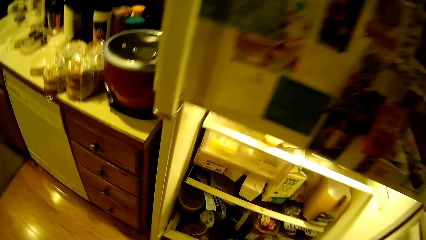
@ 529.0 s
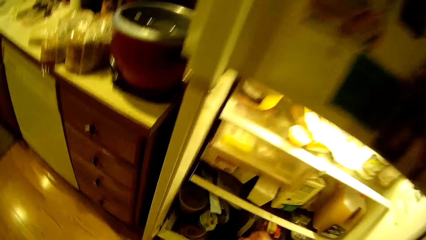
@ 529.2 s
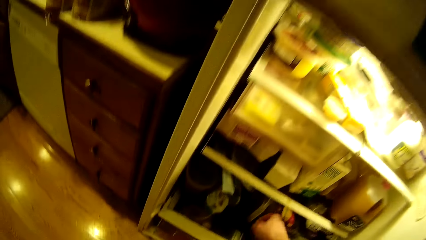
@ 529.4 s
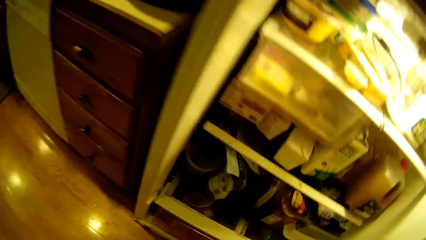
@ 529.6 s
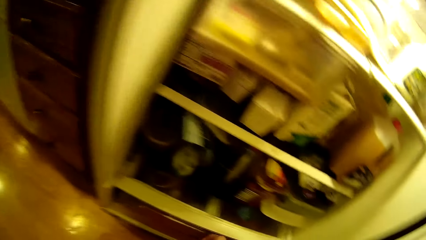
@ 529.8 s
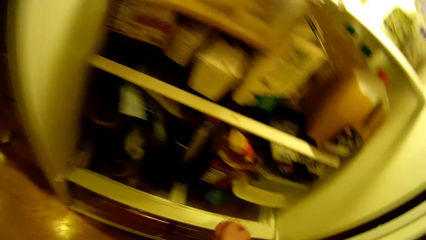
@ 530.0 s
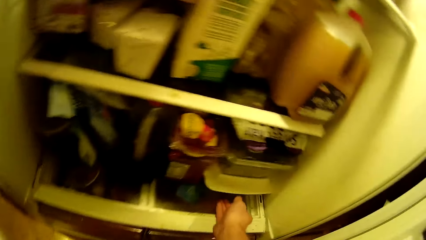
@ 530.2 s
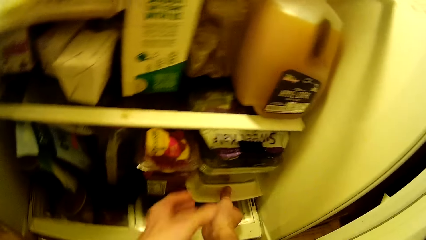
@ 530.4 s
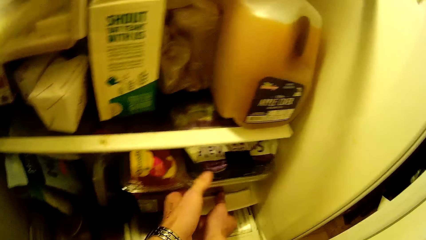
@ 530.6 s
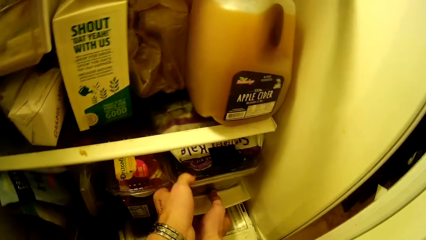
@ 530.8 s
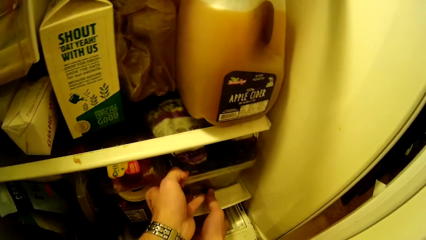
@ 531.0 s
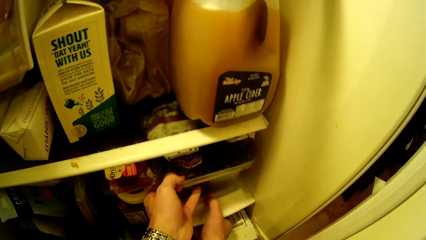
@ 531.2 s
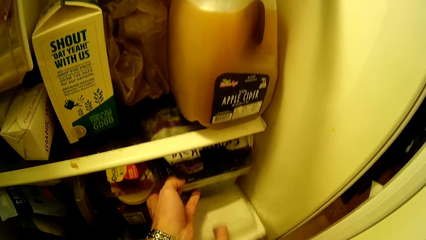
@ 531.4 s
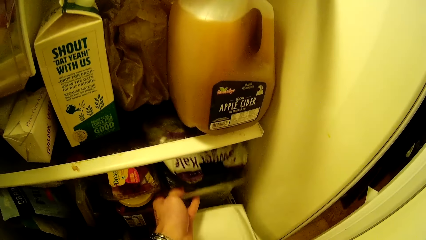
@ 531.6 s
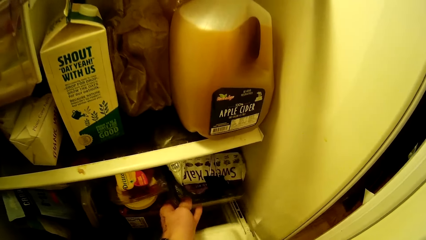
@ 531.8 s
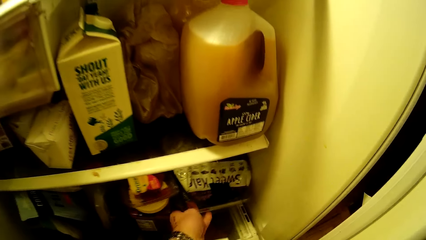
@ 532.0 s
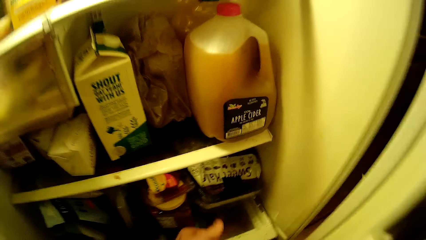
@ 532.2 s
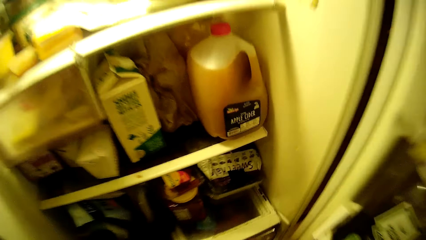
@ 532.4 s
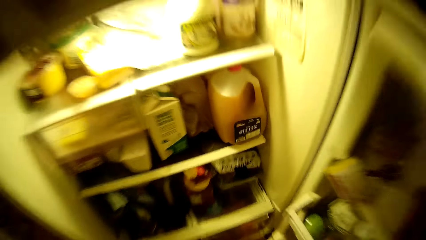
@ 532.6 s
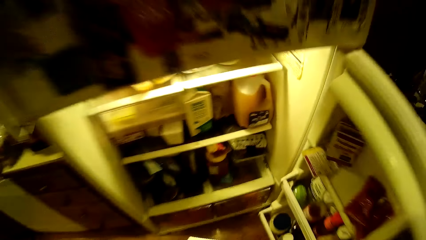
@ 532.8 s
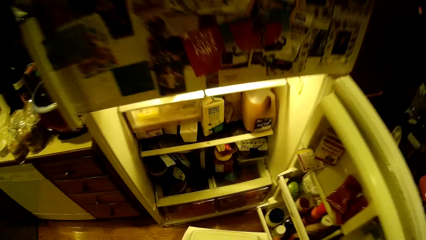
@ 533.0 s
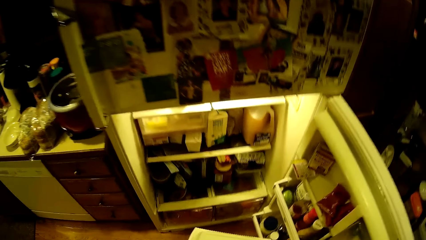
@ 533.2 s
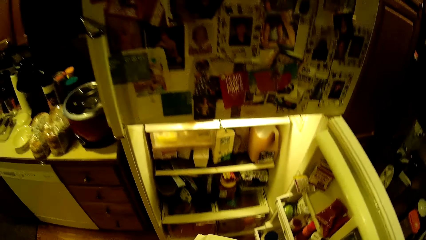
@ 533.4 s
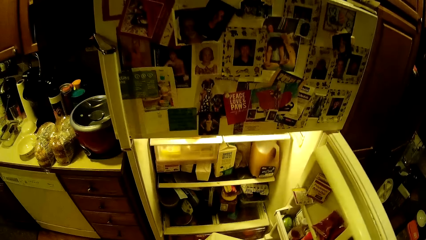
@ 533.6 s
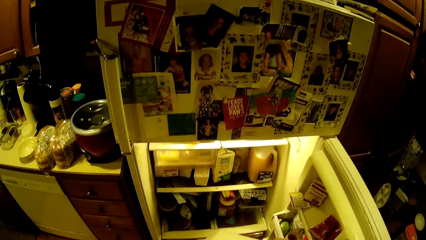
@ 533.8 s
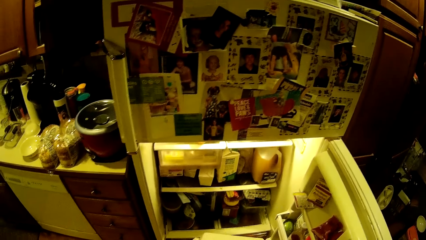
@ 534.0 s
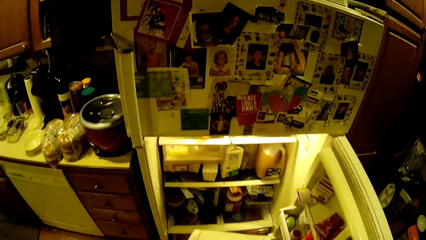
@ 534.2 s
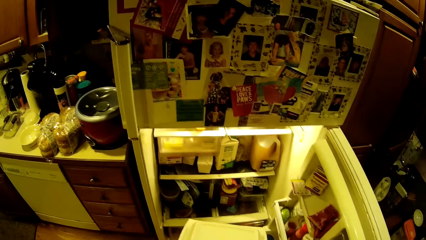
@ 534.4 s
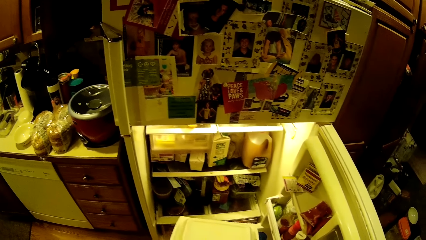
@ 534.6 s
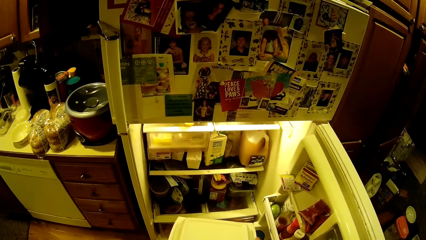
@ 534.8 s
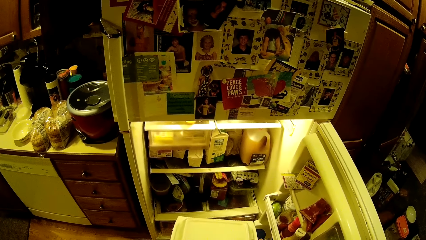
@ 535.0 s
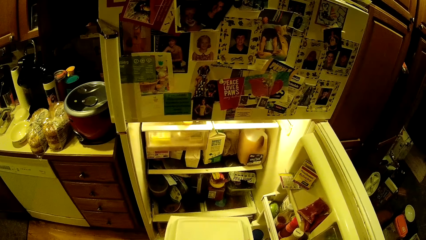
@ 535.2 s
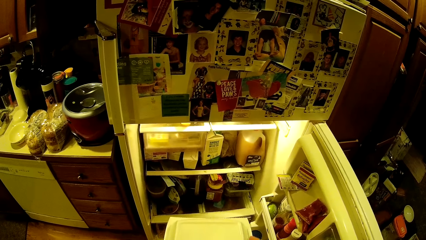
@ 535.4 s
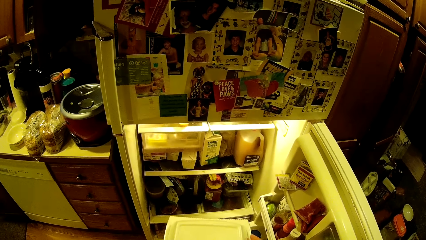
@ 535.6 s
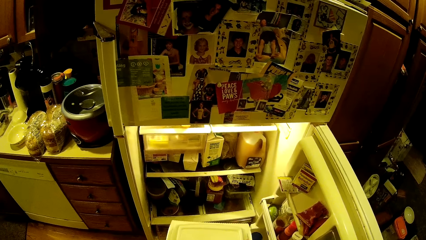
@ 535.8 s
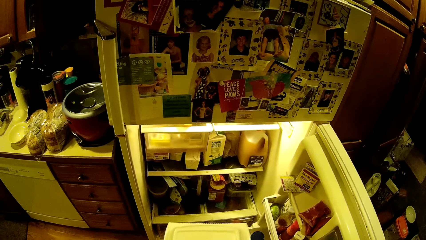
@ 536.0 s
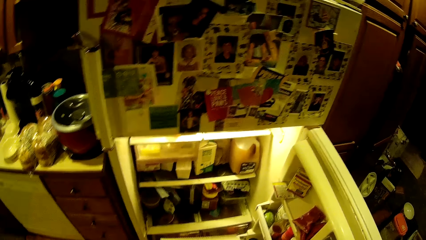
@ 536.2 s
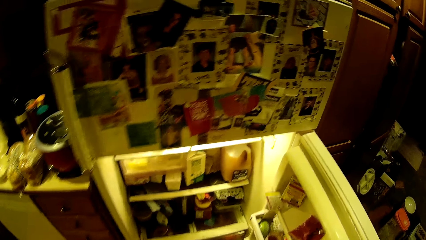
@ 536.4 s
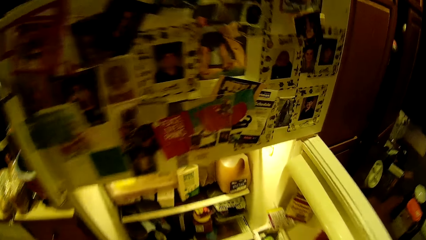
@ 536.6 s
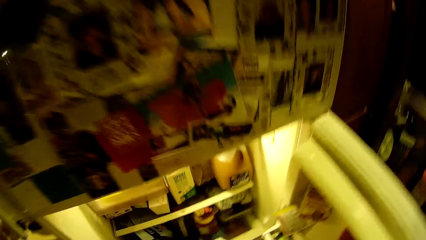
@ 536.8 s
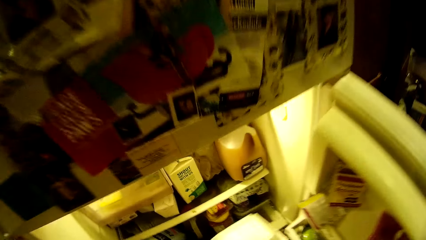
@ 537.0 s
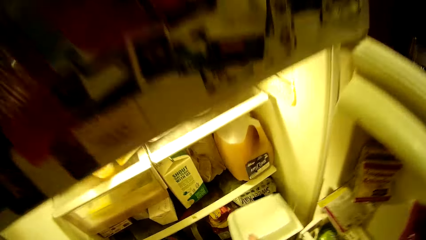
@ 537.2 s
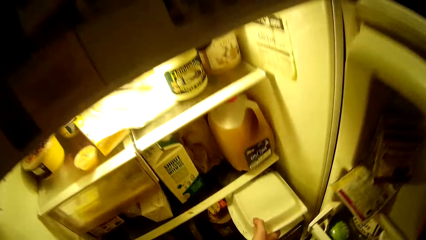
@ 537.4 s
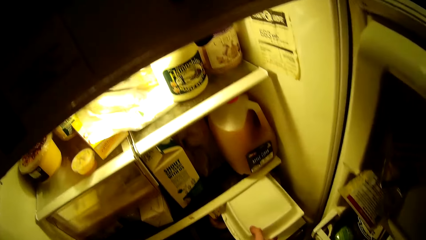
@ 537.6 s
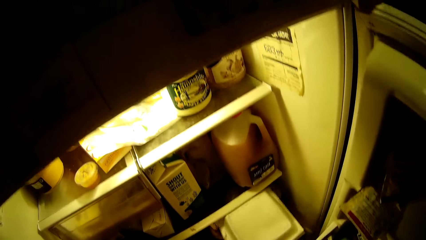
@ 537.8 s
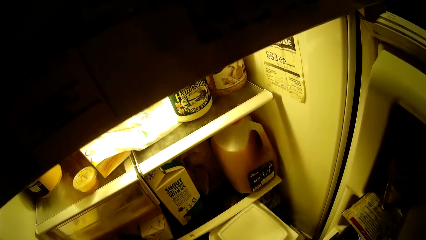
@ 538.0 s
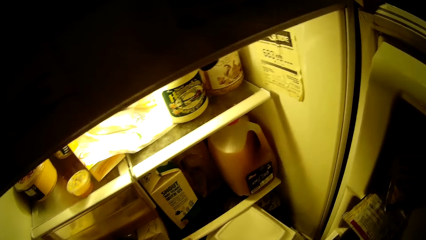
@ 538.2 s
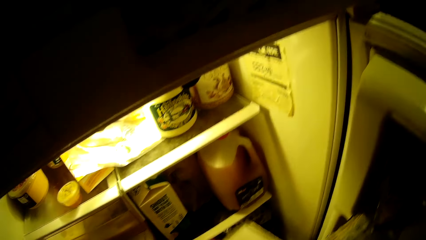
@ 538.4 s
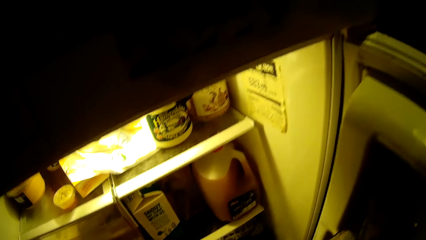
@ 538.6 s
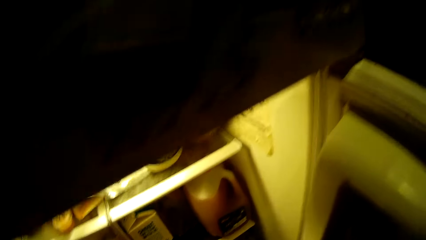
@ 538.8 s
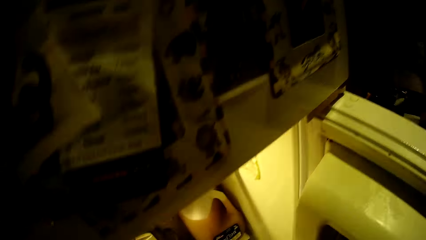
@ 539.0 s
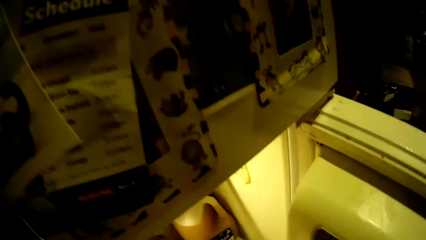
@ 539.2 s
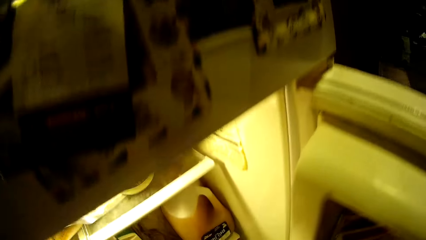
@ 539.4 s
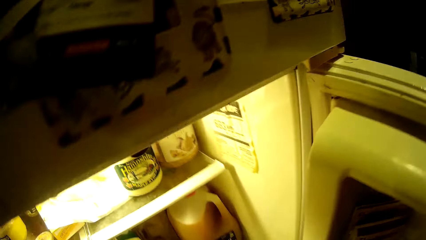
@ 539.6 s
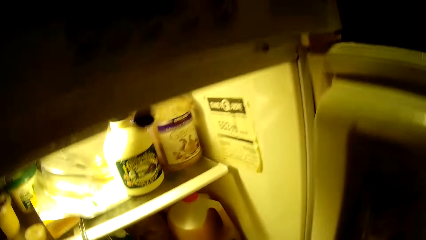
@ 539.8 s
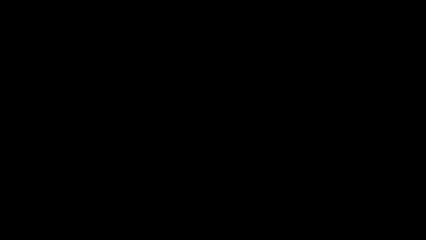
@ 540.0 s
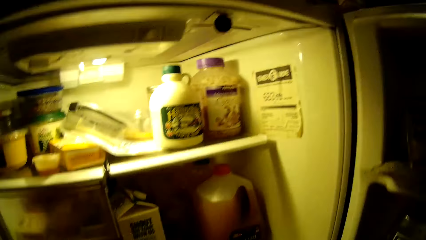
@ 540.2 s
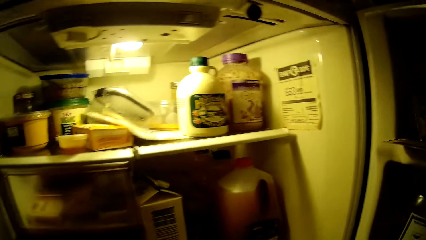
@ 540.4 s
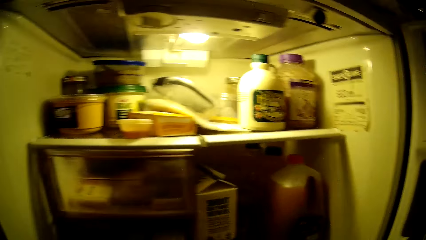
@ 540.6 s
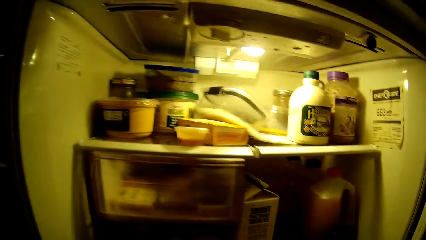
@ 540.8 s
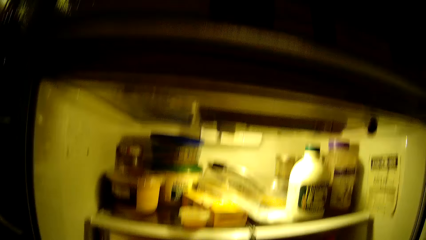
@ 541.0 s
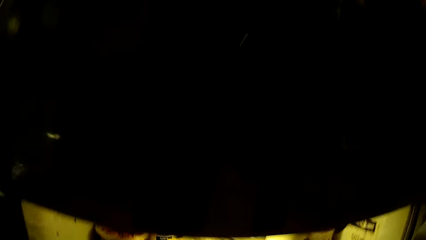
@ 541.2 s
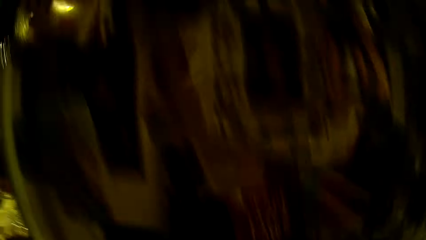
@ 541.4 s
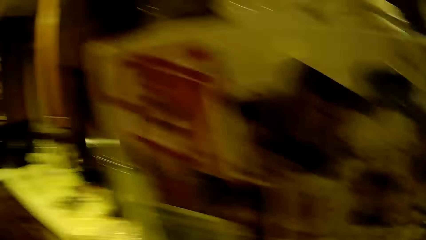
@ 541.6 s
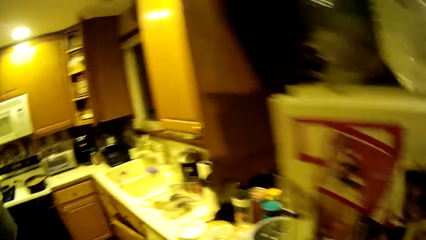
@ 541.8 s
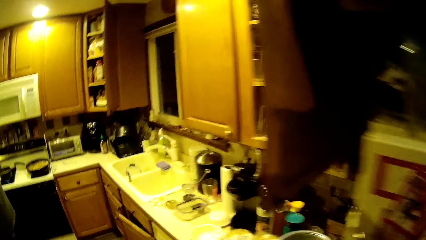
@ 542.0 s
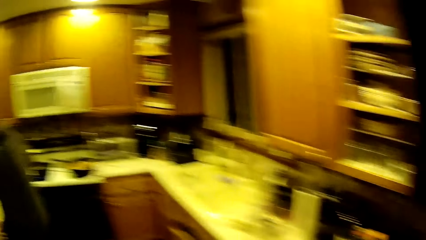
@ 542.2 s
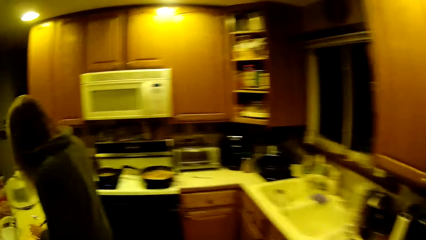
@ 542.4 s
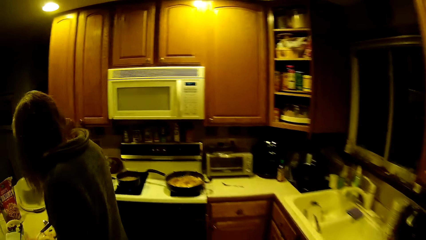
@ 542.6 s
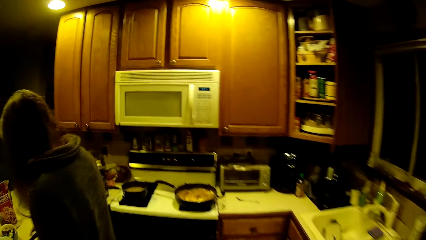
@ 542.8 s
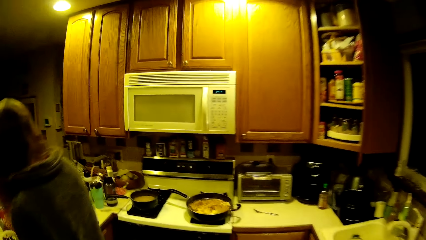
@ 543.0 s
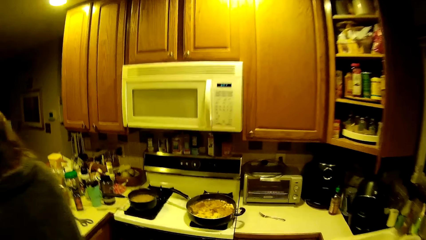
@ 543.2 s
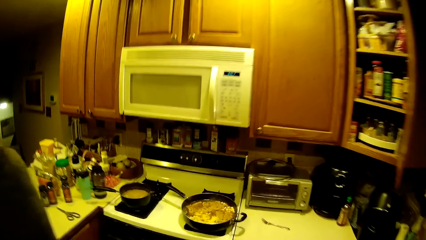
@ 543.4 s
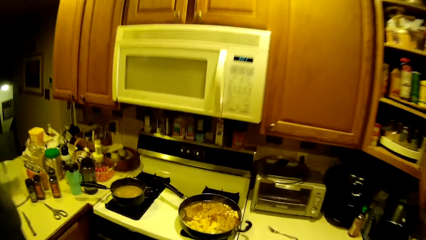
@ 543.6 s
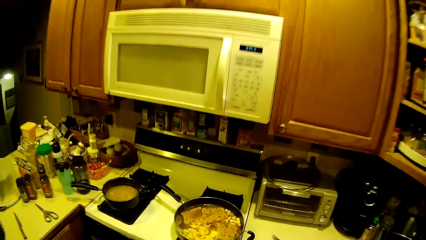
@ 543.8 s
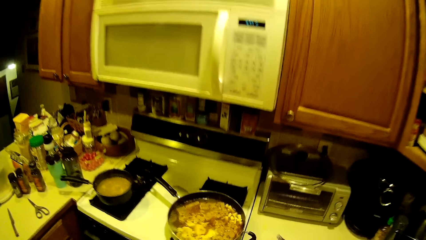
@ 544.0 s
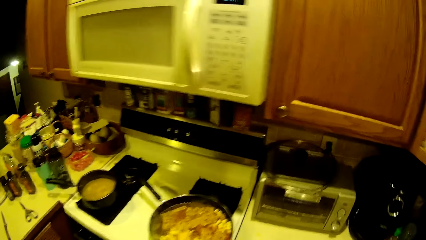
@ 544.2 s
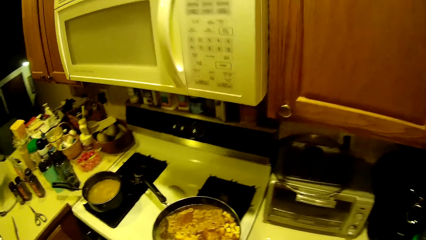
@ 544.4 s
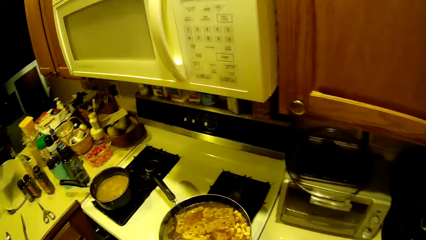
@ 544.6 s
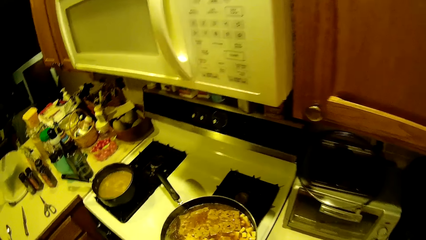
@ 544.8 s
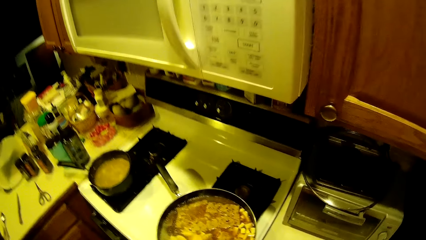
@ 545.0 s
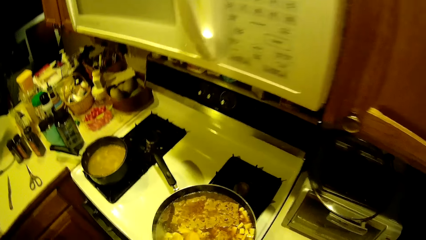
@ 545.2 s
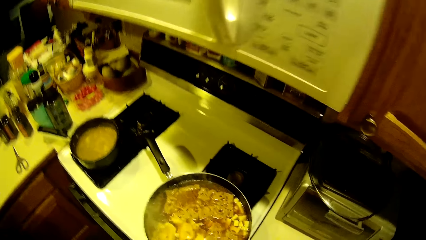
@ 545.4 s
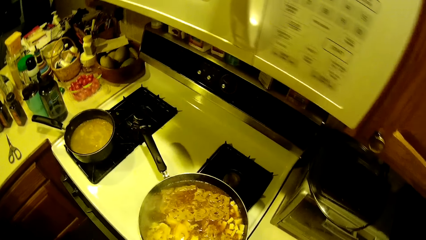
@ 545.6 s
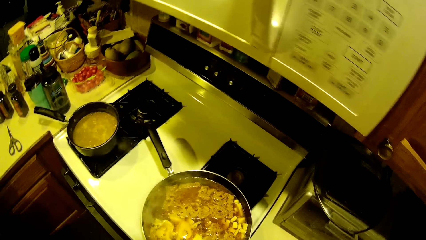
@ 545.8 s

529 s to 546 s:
The camera wearer picks a disposable plate from the refrigerator with his right hand. He holds a tray in the refrigerator with his left hand. He interacts with the disposable plate in his hands. He places the disposable plate in the refrigerator with his right hand. He walks in the kitchen.
